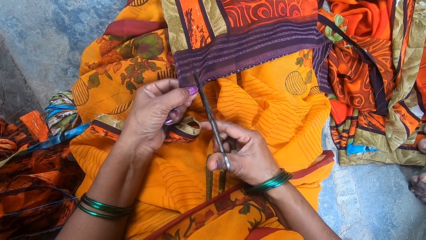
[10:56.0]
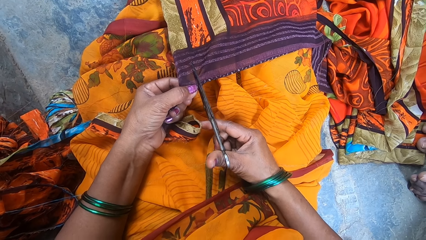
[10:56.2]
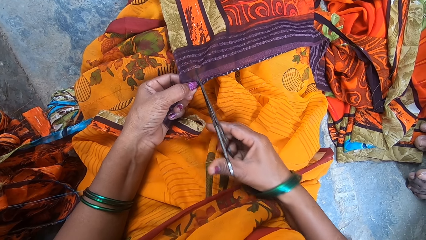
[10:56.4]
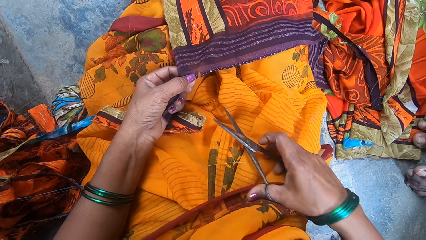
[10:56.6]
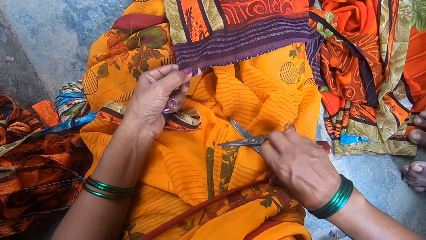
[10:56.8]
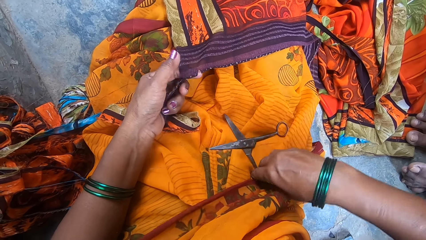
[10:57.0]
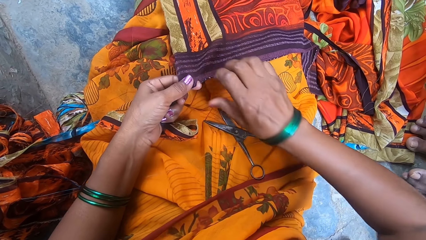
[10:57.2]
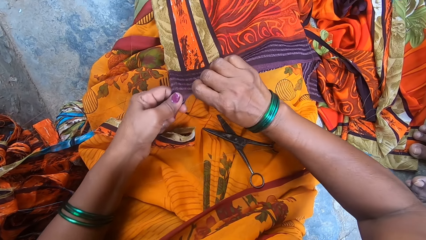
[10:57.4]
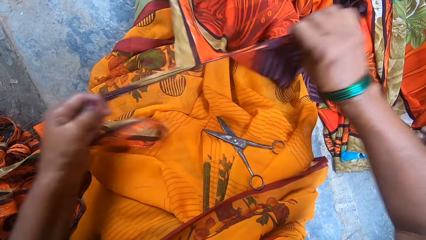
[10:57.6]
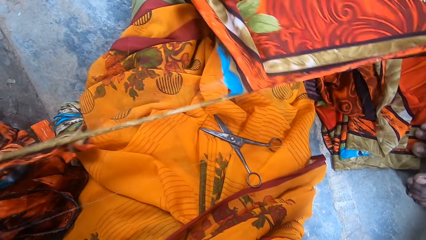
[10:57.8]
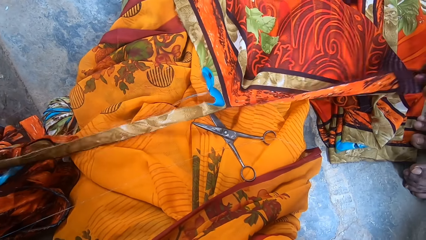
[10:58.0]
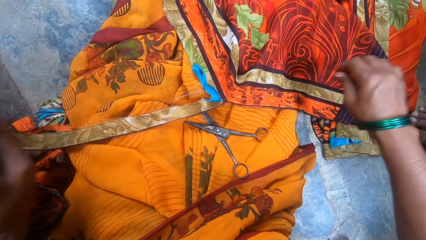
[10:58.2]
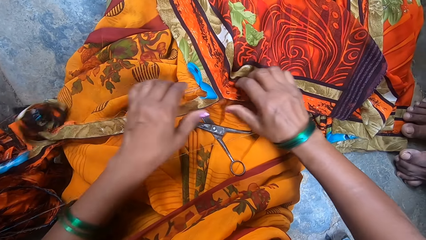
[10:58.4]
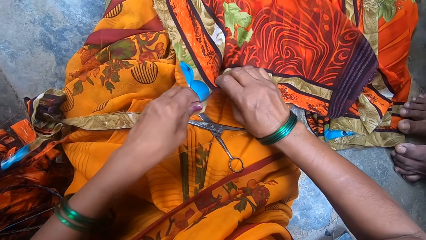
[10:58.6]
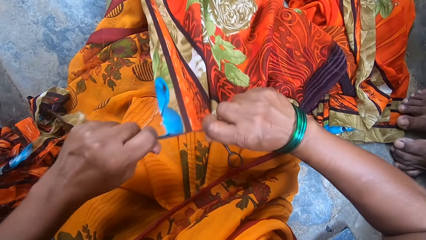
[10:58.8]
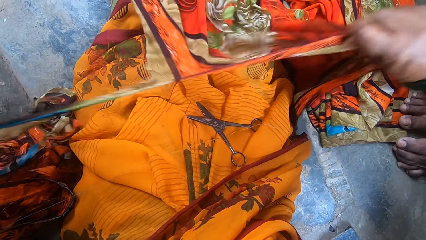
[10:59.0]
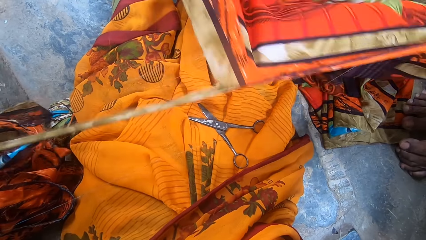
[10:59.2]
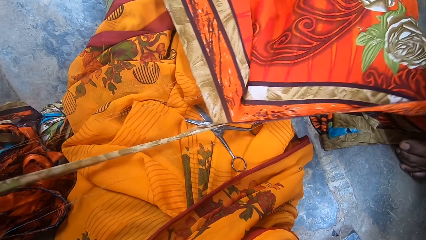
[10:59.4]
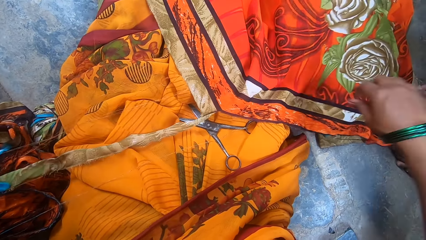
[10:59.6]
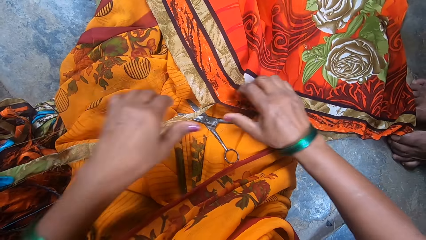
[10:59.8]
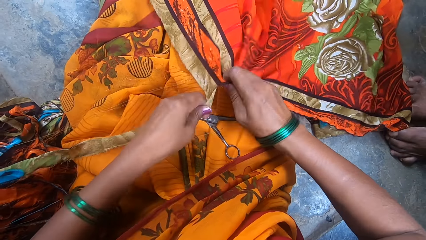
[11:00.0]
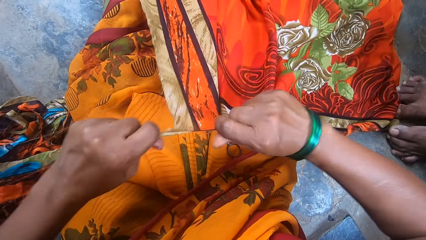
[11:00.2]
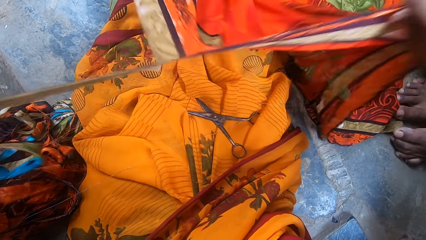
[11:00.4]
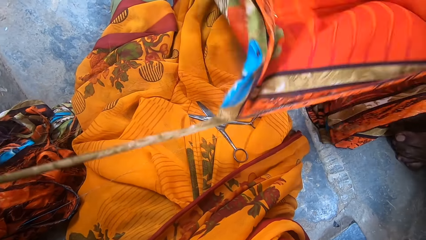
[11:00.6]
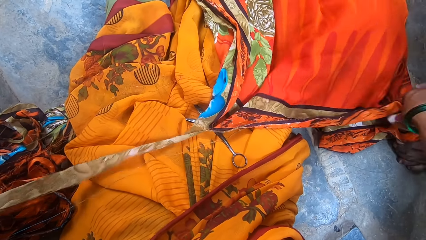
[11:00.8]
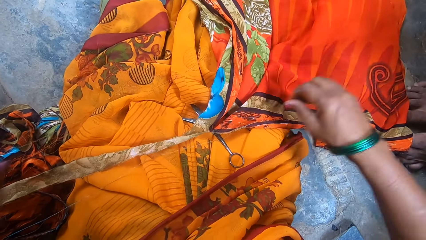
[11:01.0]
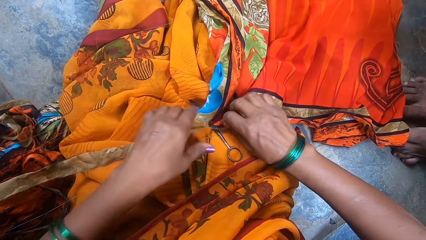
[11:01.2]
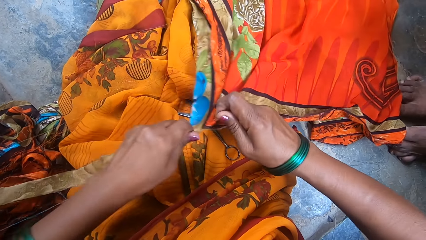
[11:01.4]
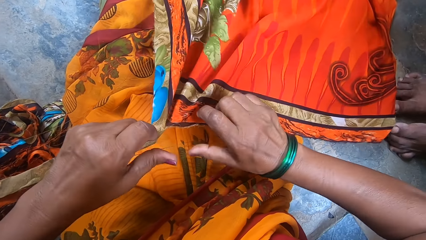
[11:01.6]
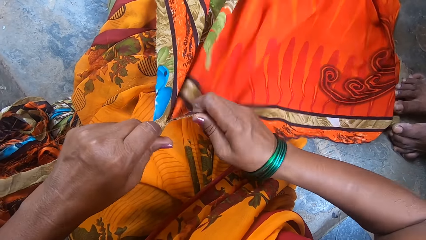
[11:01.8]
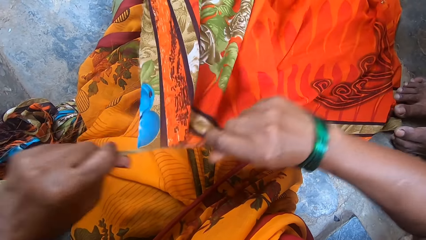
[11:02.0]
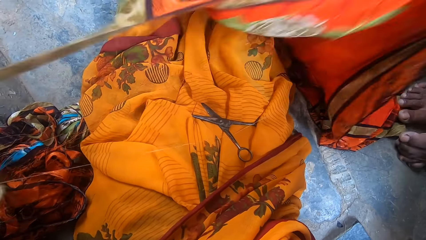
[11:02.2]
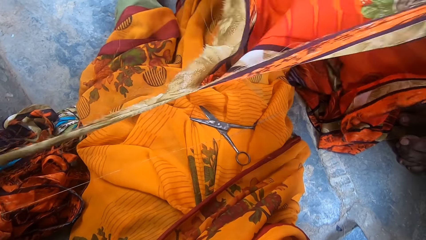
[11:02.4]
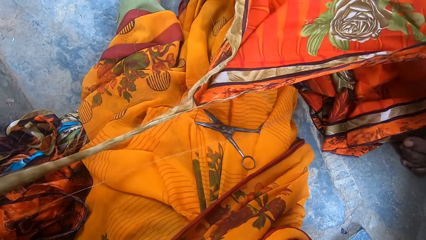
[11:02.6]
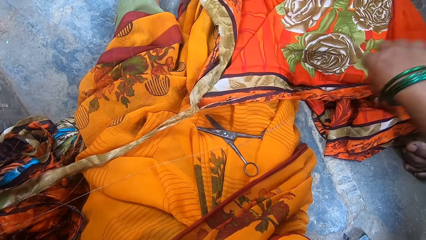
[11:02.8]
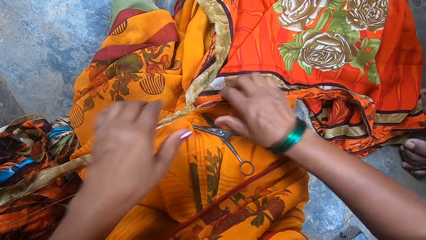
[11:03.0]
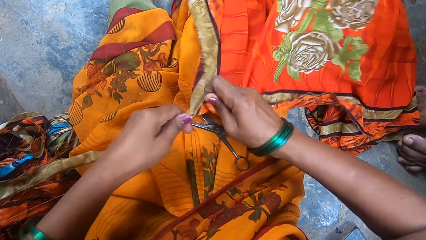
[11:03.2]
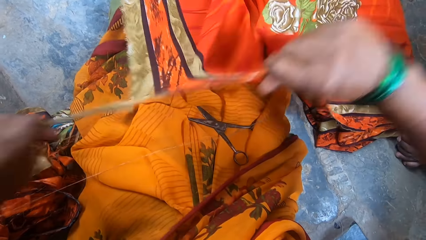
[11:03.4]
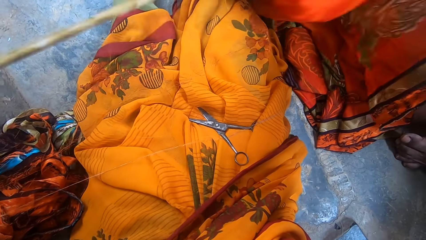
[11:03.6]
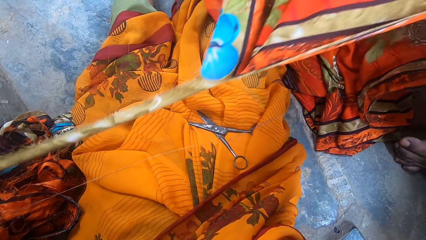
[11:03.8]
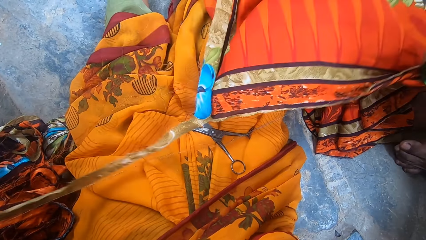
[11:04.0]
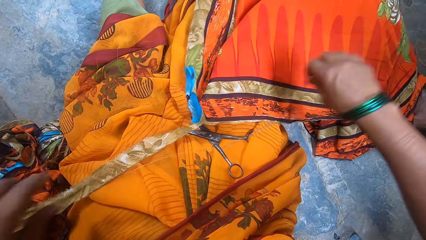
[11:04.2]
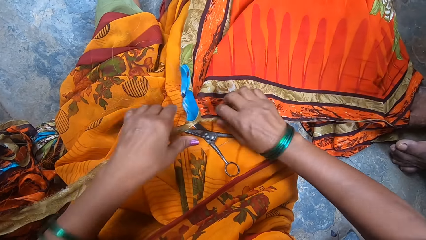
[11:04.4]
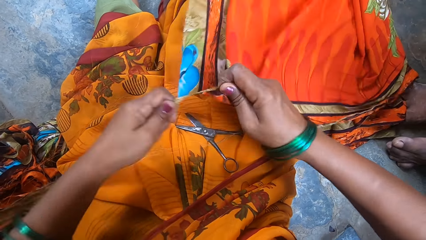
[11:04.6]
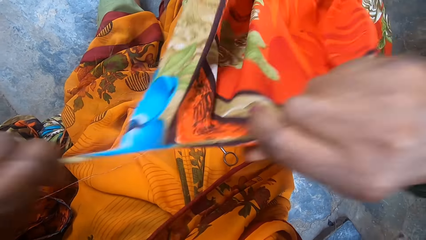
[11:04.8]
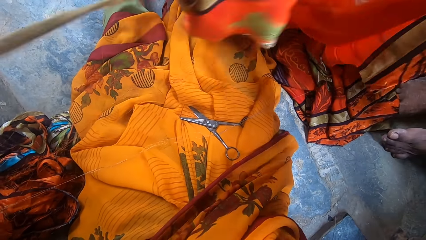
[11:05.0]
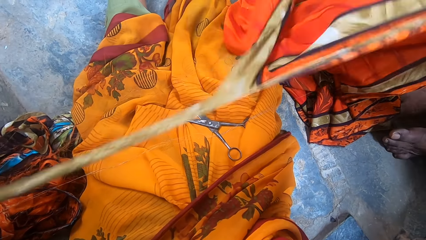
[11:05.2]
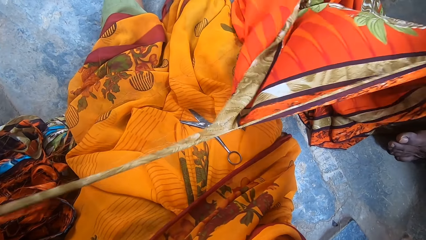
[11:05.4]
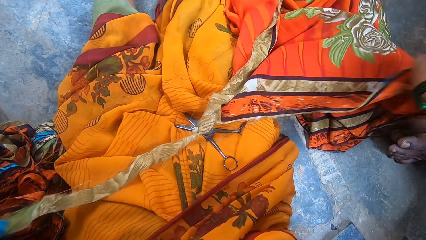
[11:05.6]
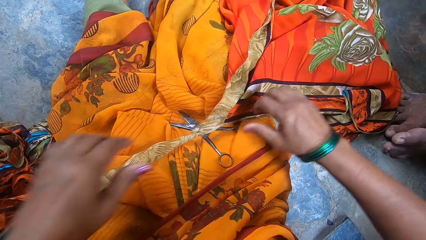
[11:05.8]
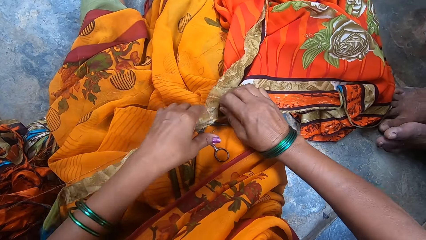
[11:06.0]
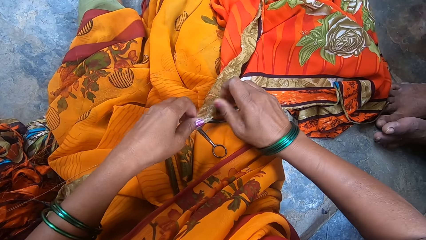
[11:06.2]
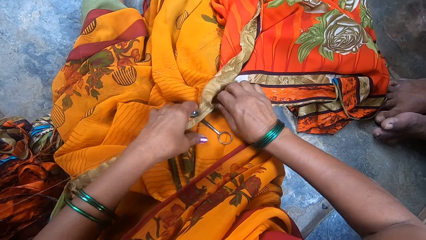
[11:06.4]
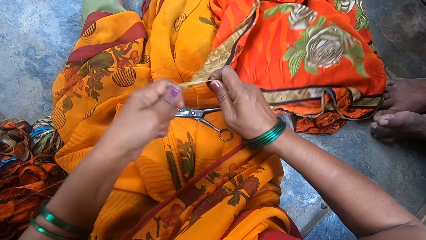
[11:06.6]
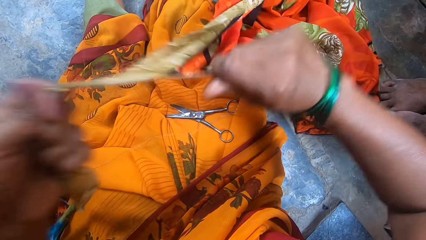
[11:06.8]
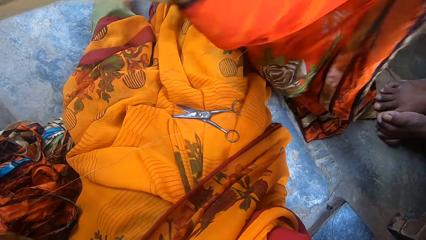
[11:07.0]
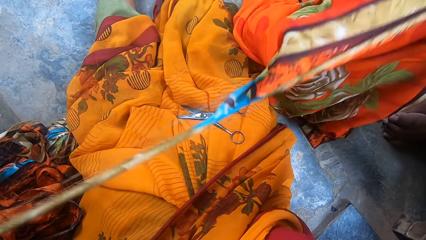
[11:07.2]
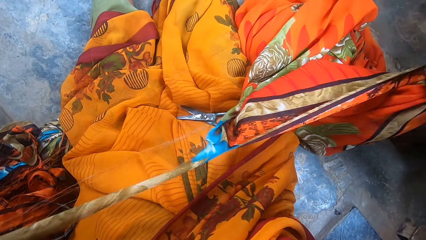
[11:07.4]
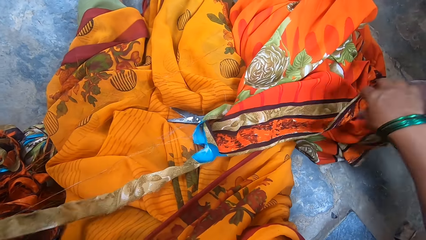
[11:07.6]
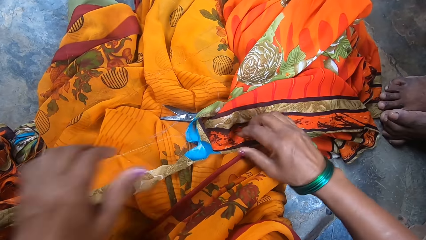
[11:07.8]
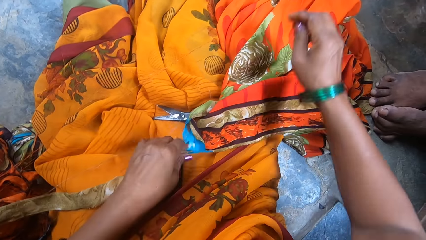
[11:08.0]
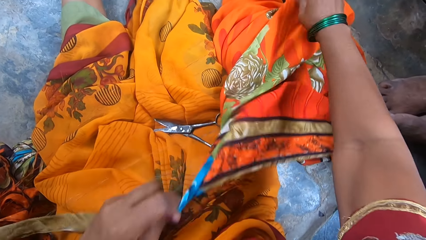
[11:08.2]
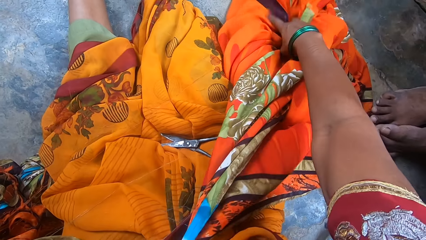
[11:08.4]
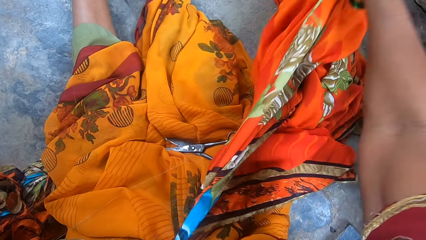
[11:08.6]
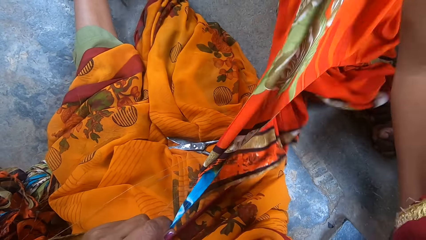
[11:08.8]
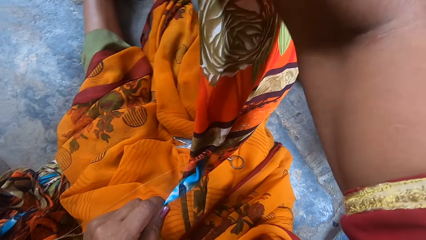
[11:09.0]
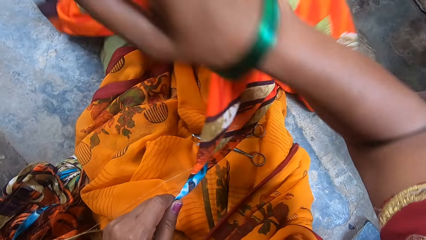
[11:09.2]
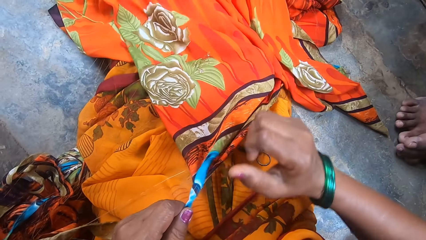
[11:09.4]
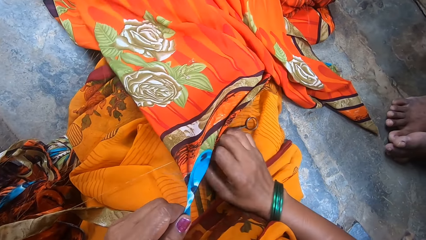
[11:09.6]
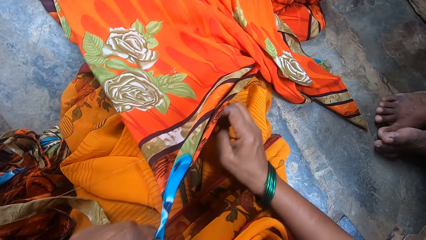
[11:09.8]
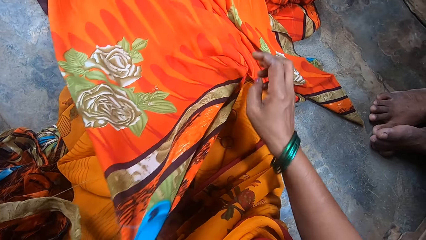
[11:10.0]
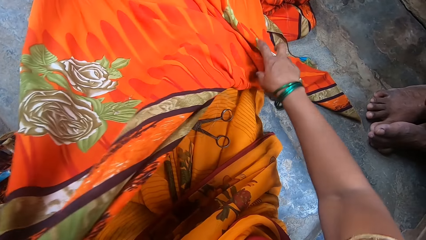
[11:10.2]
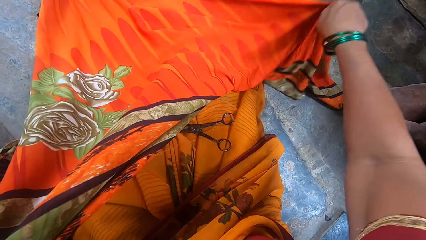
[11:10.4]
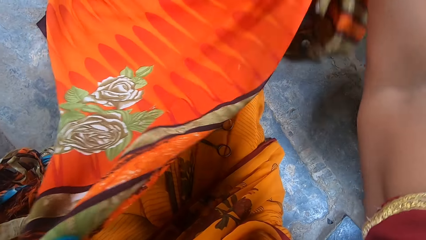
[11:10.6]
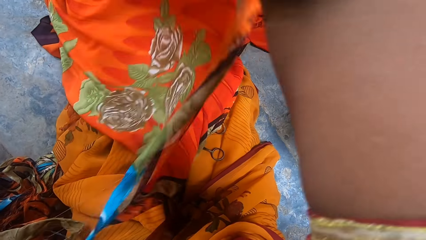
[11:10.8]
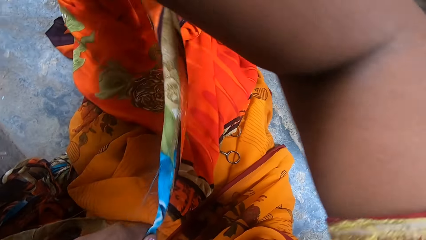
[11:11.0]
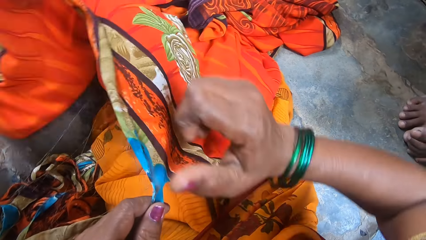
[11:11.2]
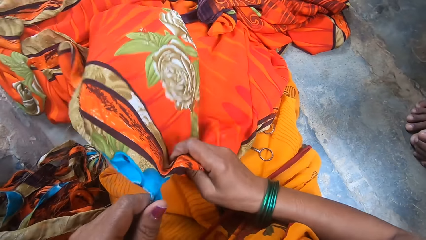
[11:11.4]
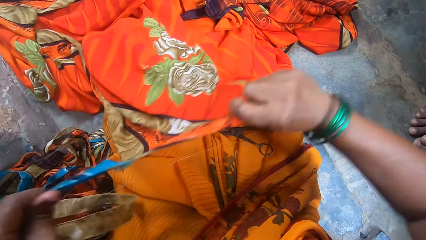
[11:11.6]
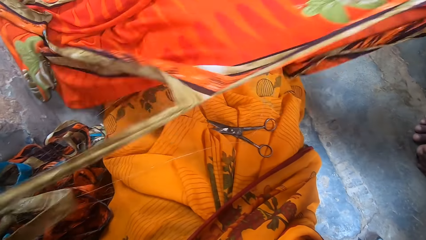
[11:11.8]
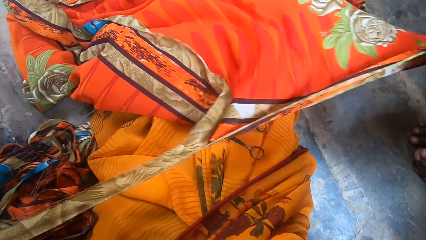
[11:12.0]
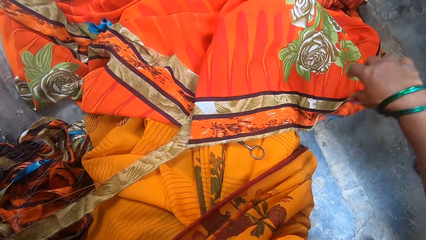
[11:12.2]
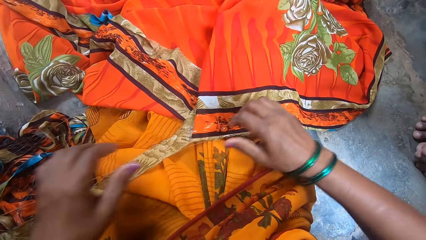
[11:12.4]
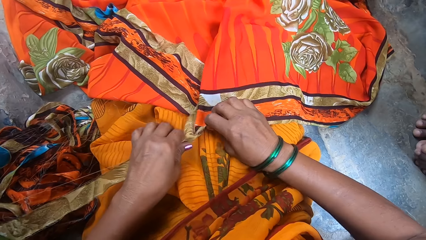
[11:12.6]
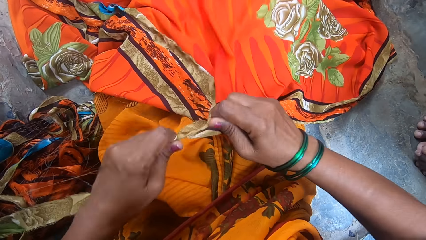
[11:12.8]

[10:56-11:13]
The camera wearer puts the scissors on her thighs. She tears a piece of fabric with both hands. A boy moves his legs. The camera wearer turns the fabric. She tears a piece of fabric.
